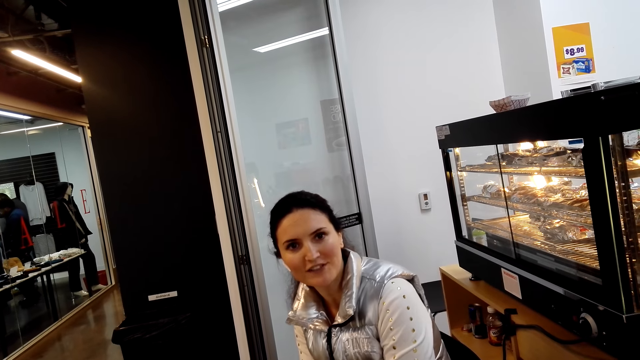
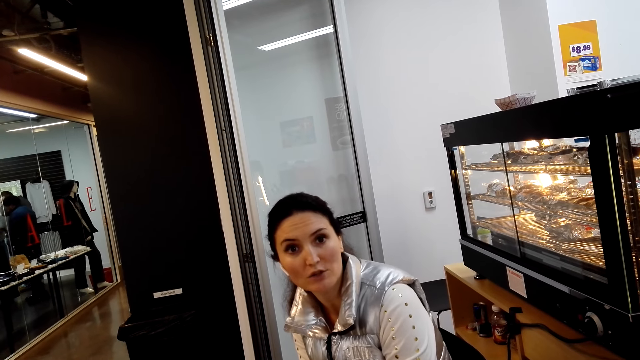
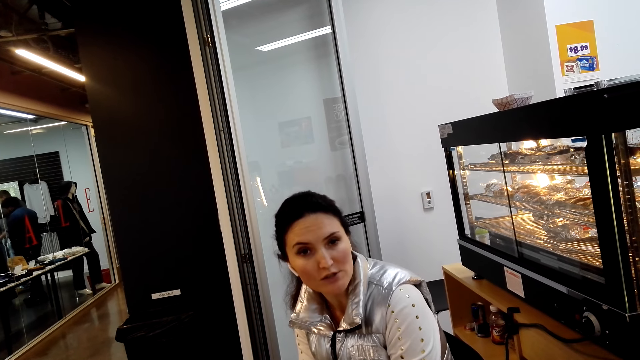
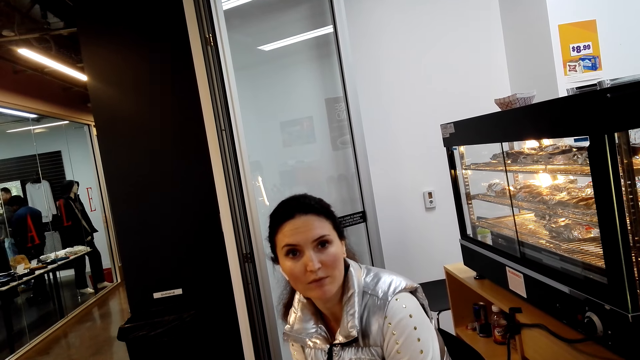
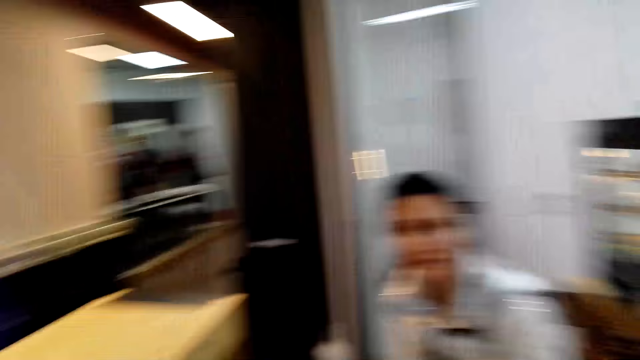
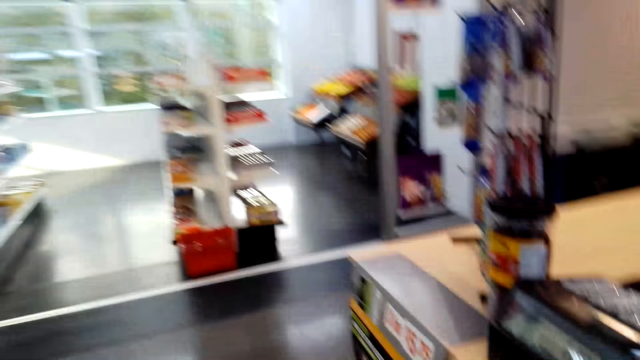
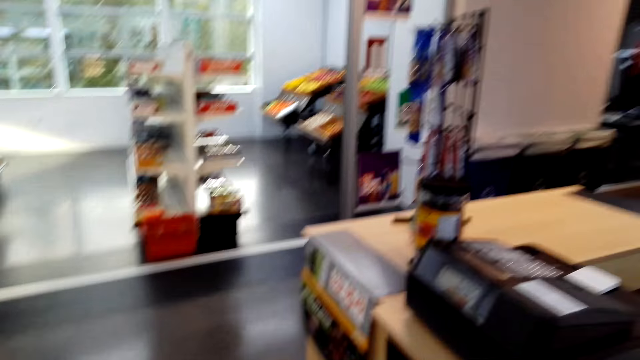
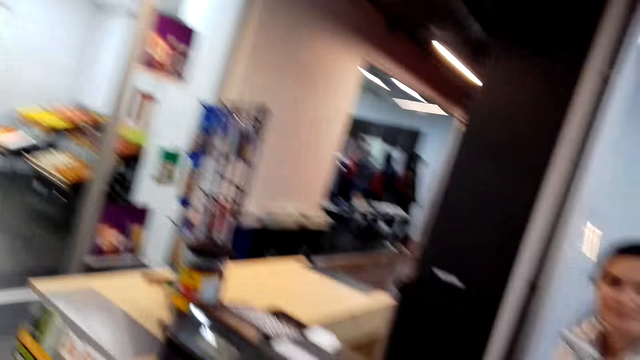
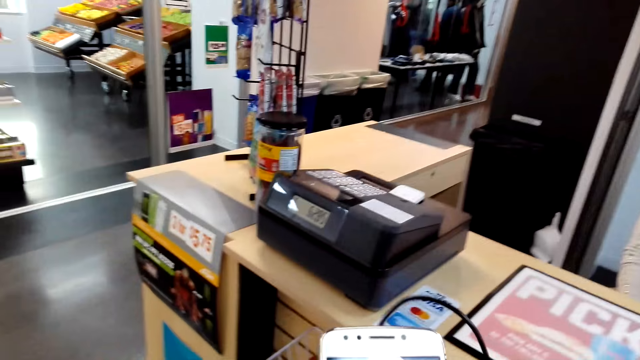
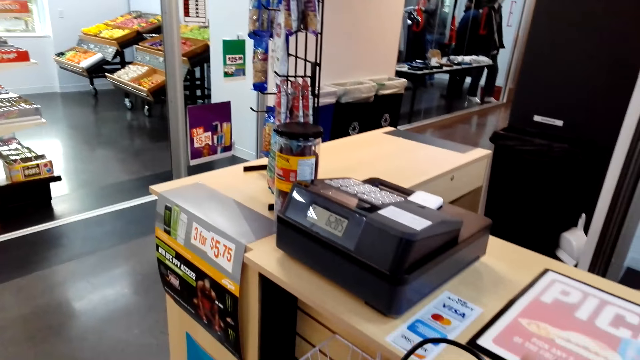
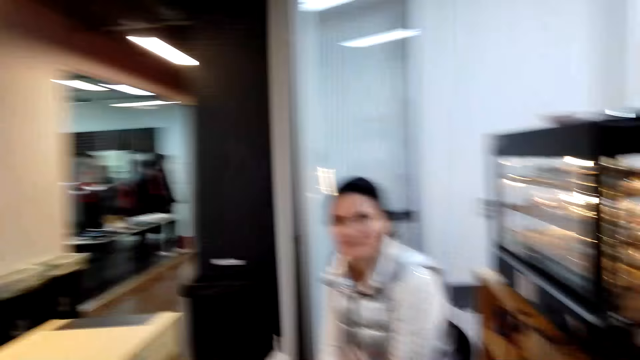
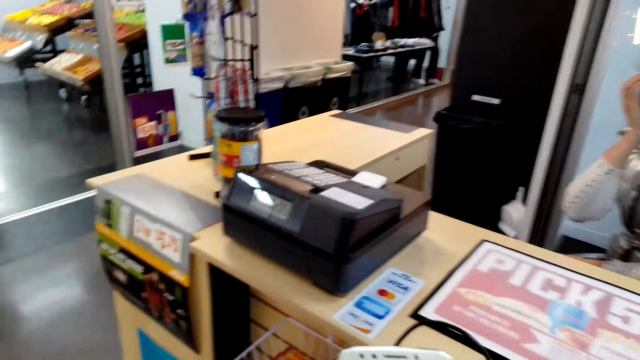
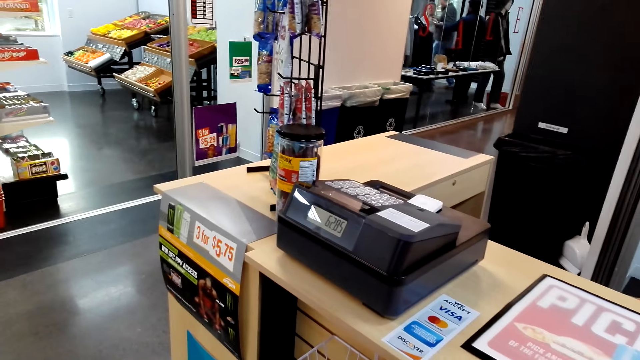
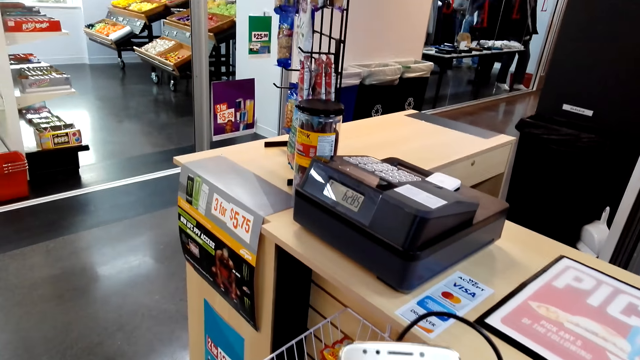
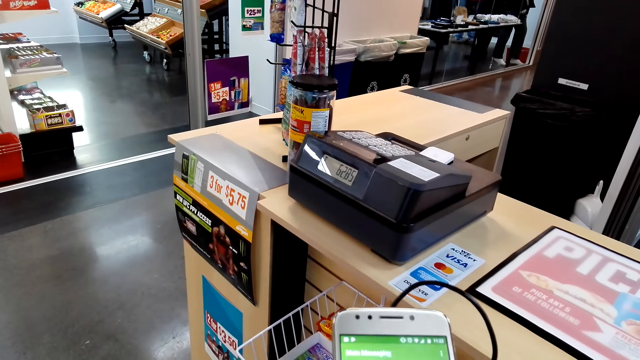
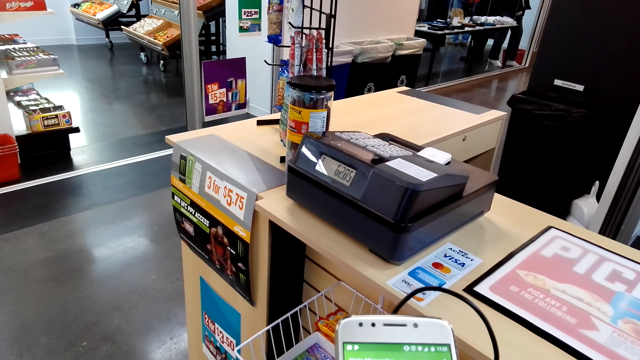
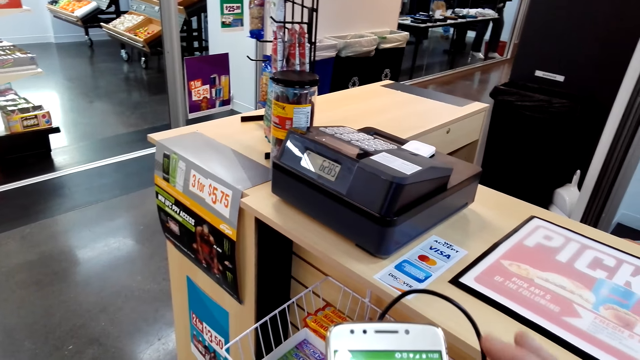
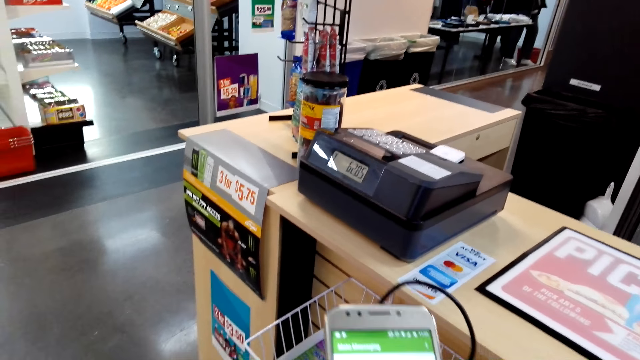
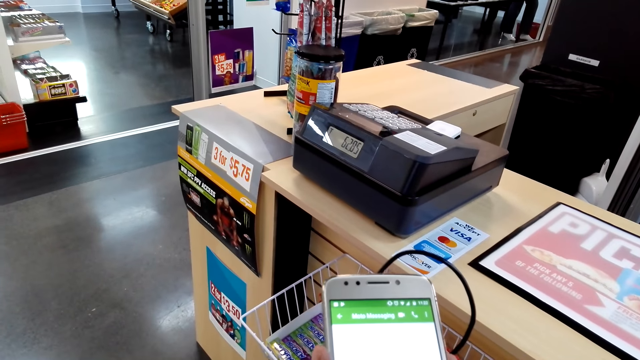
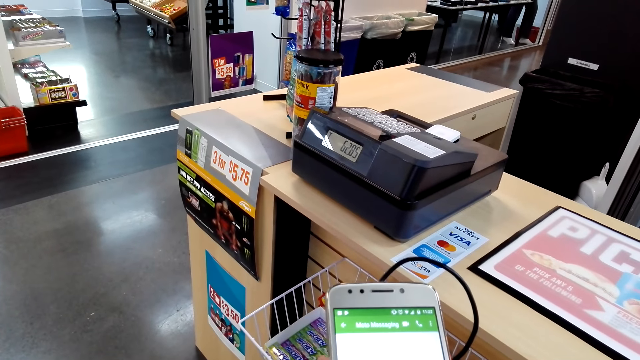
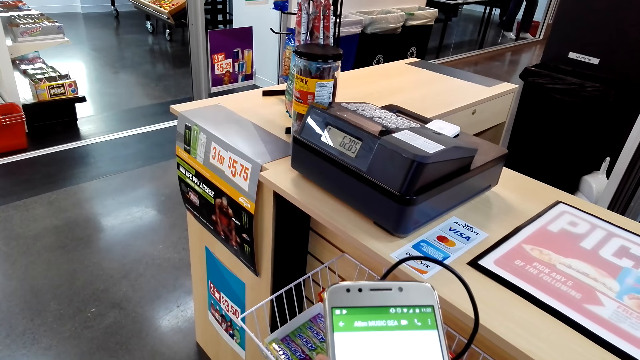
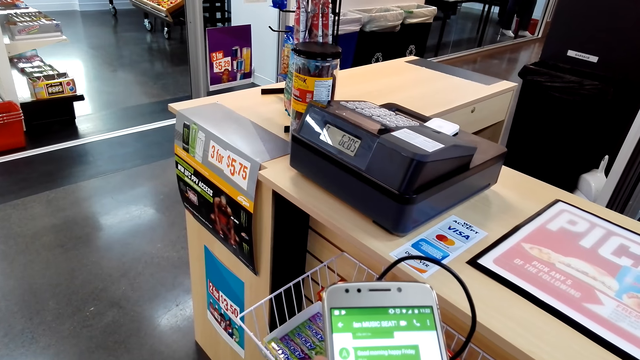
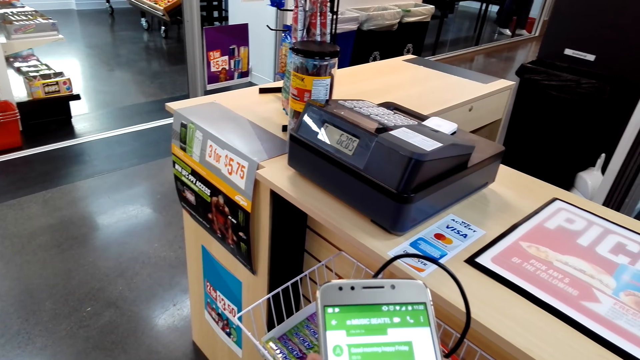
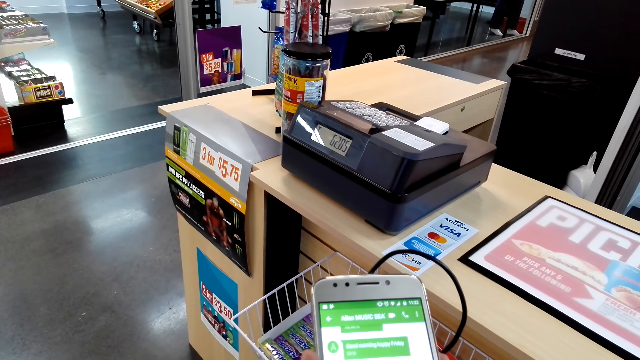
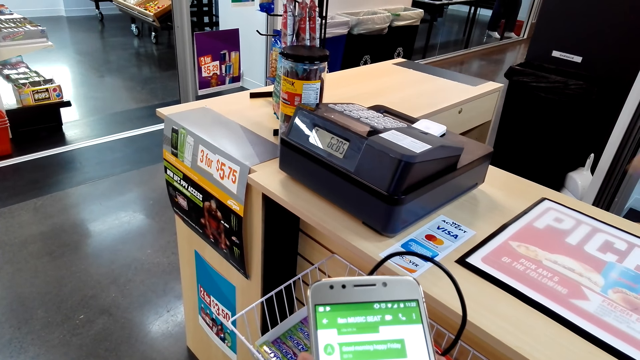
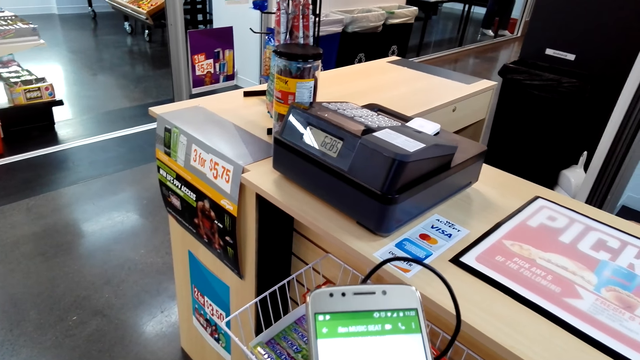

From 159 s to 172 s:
The camera wearer holds the phone. They dial the phone. They scroll through the phone.

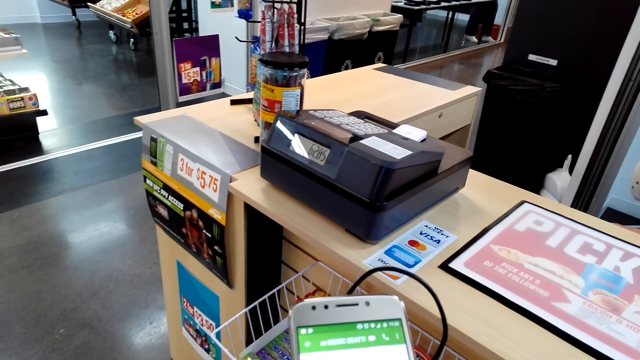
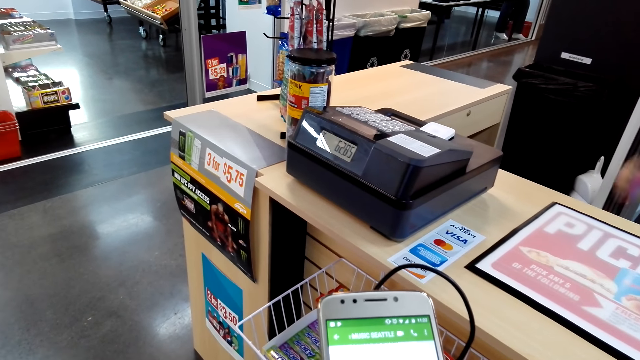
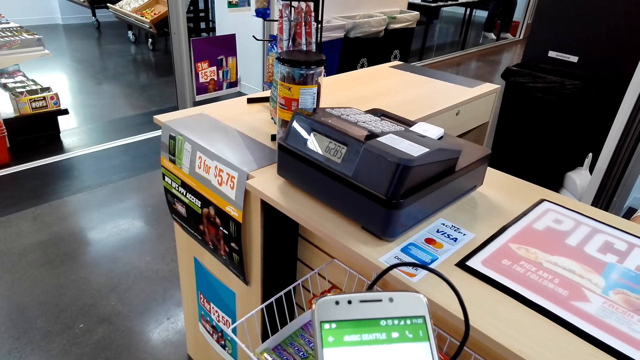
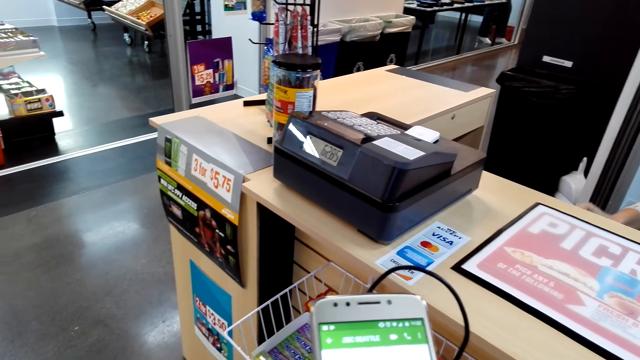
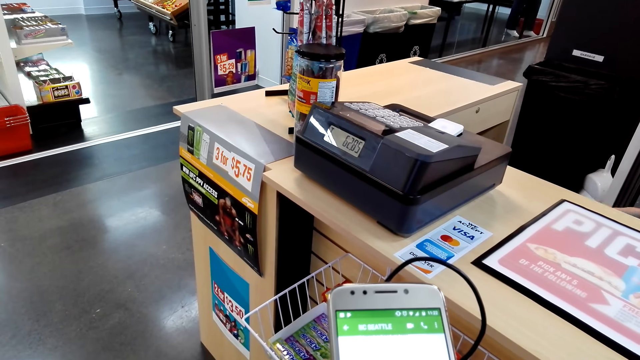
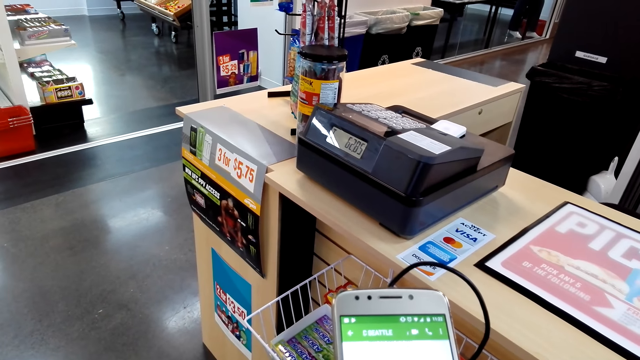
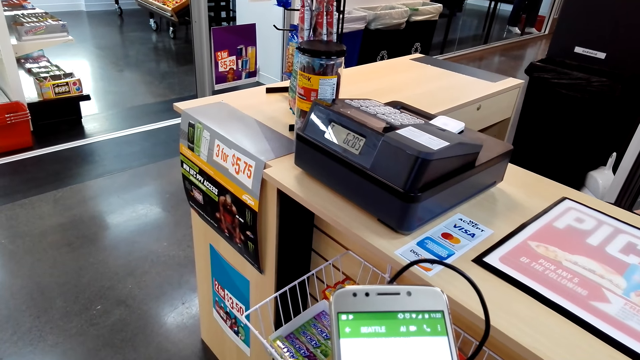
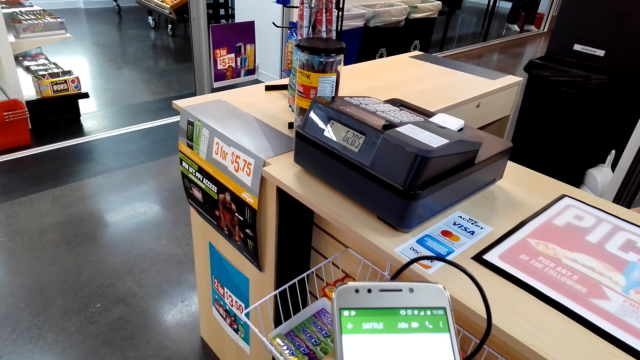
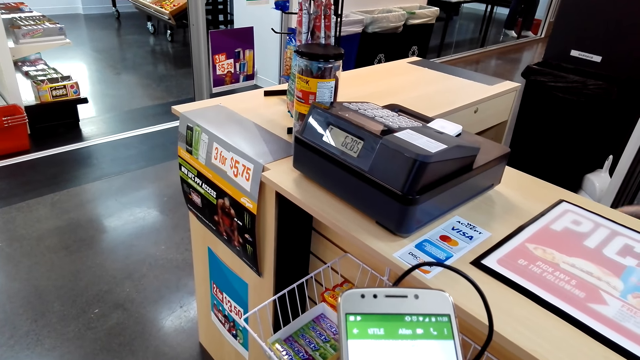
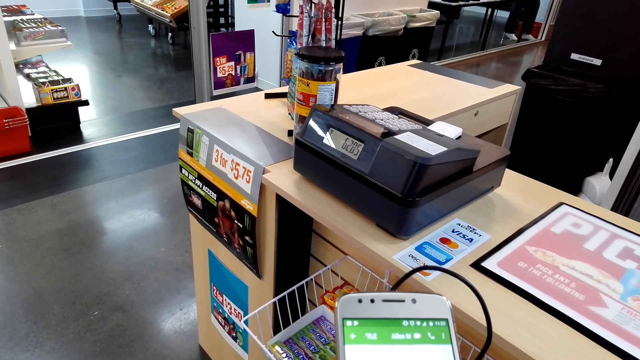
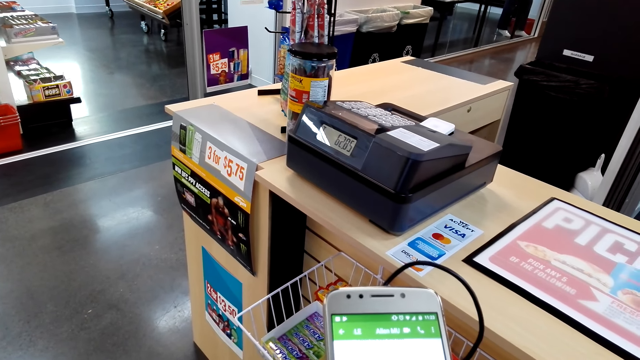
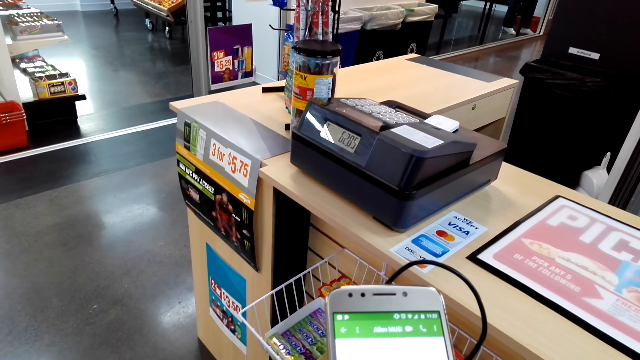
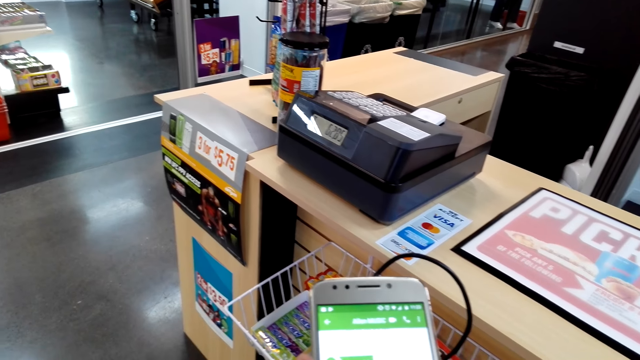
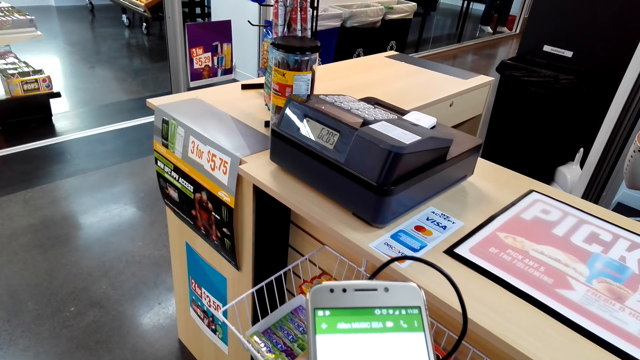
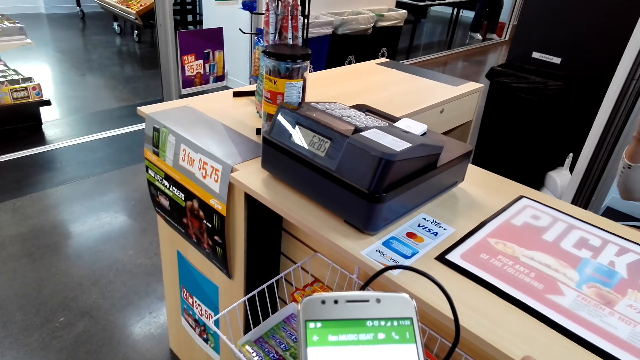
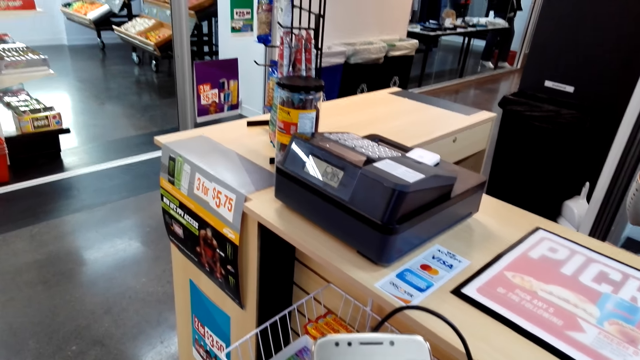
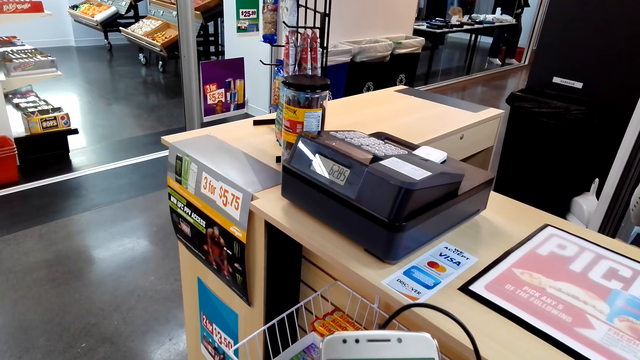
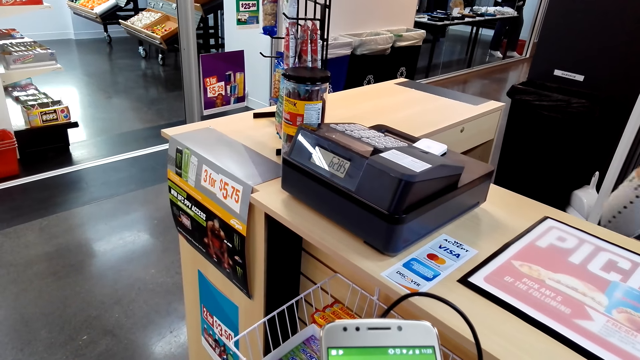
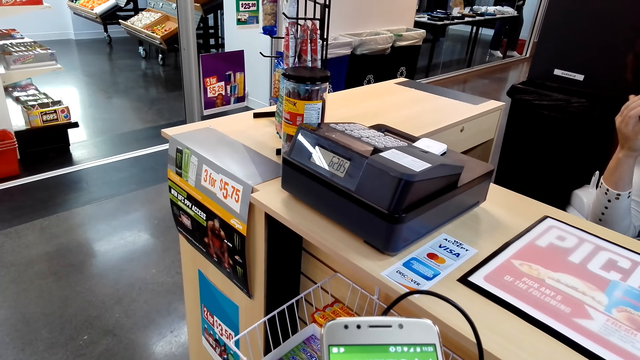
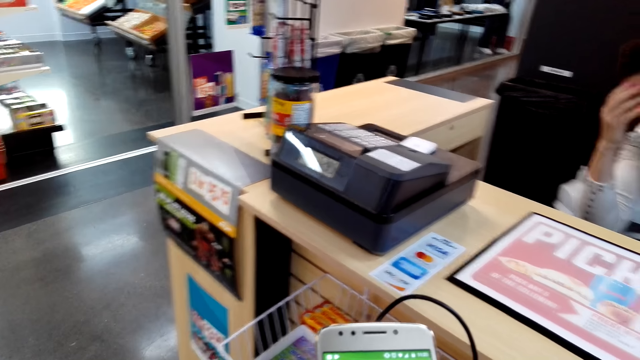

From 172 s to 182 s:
A woman moves her hands behind the desk. The woman talks to the camera wearer.
